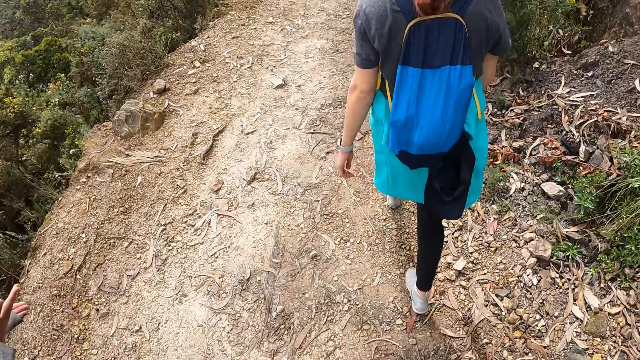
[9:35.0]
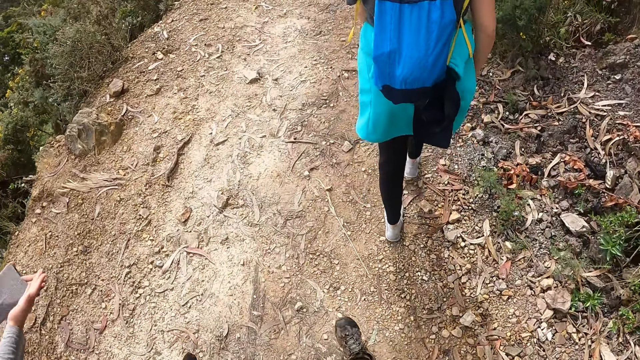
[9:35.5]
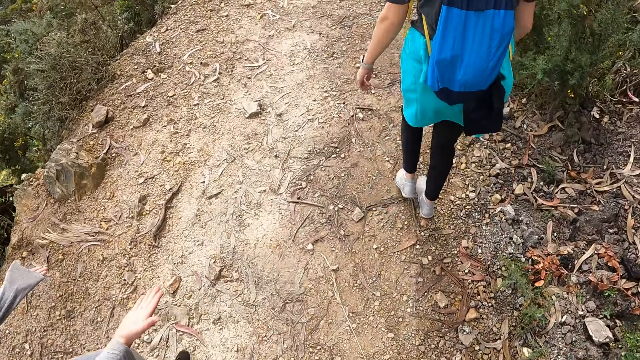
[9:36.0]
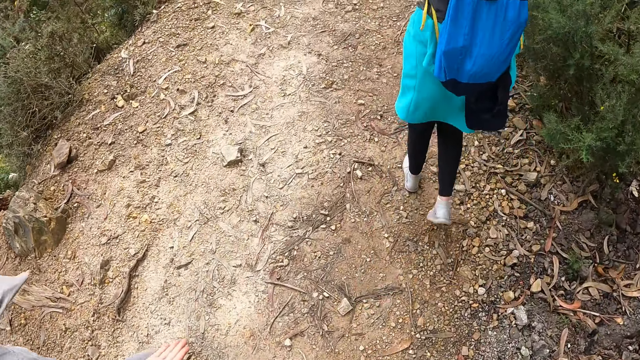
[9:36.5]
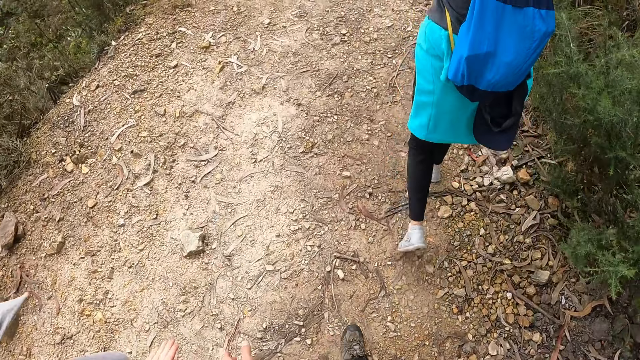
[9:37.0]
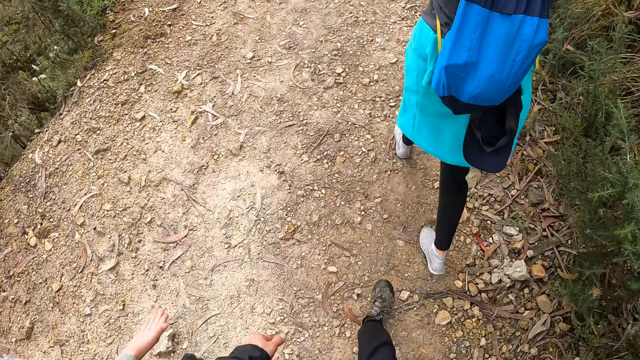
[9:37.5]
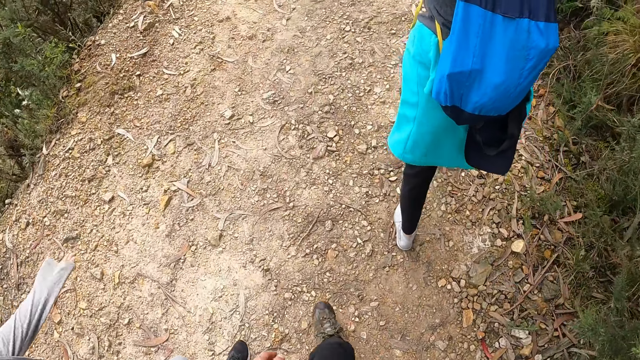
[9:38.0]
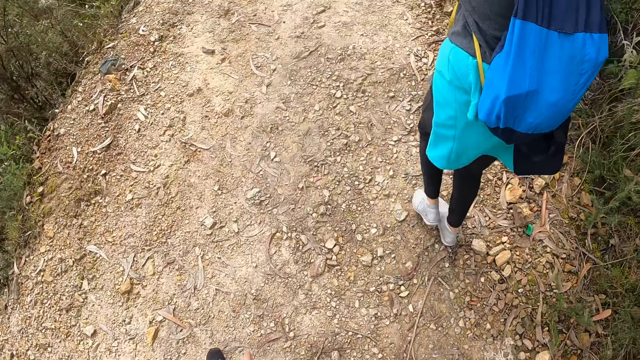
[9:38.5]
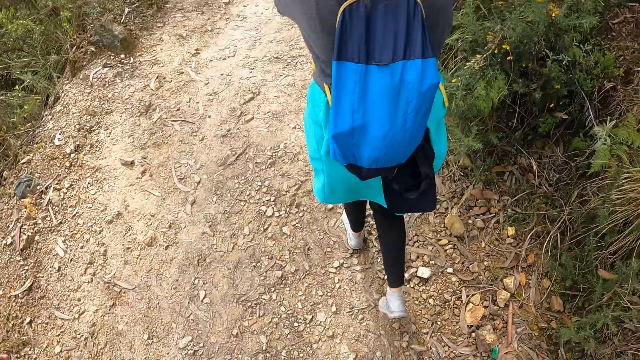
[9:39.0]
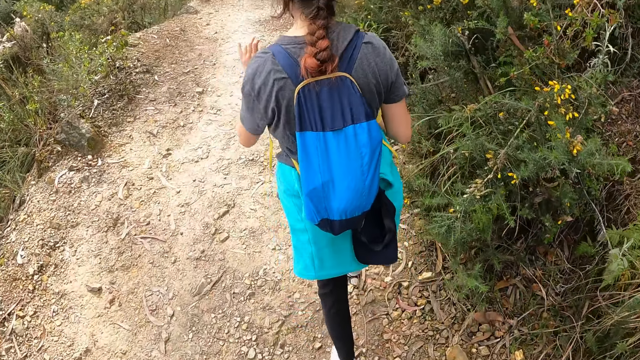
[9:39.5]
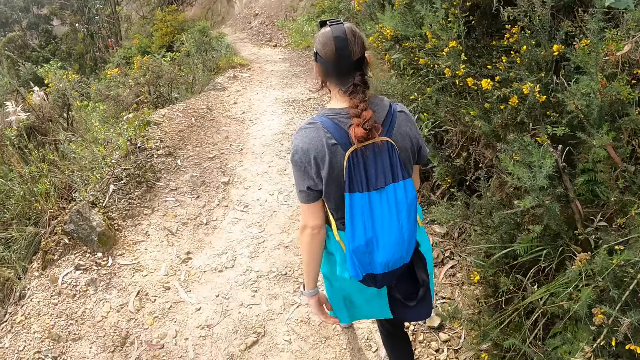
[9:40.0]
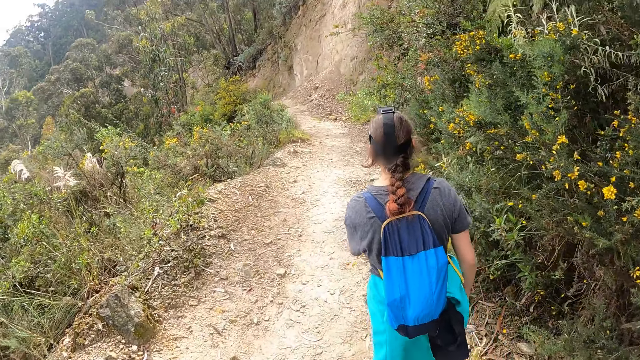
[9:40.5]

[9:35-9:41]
A lady gestures out.

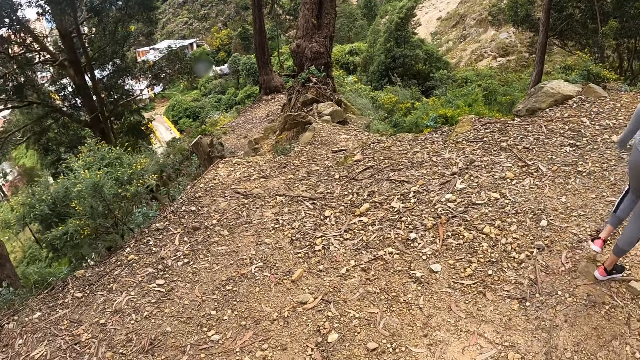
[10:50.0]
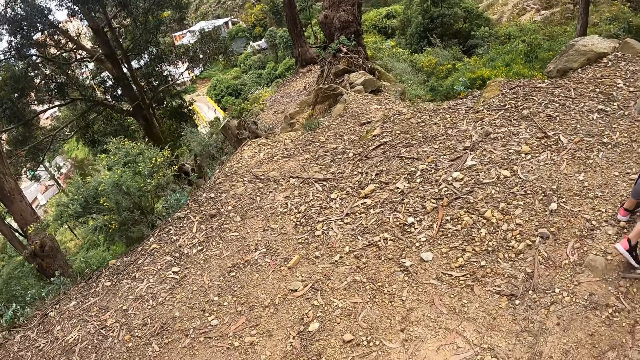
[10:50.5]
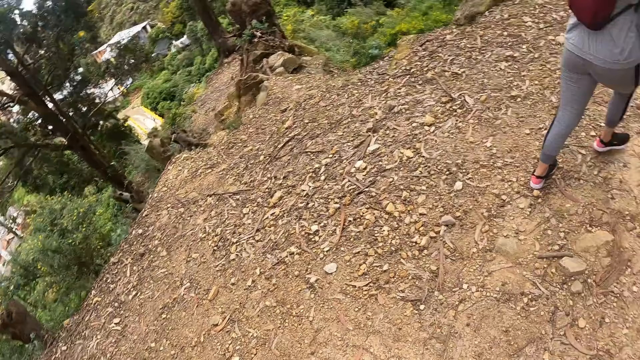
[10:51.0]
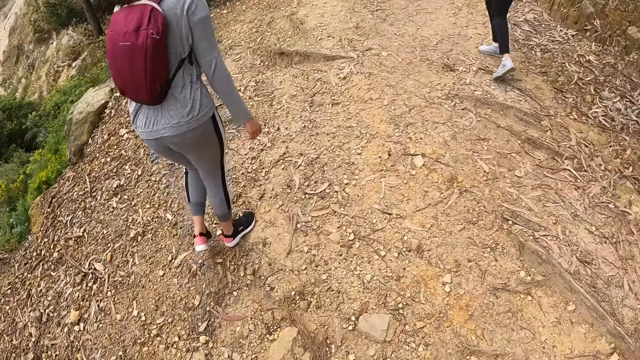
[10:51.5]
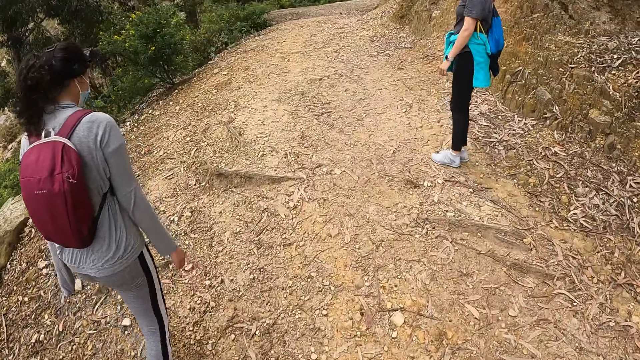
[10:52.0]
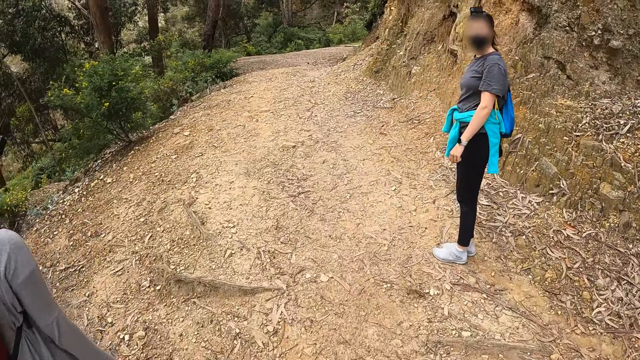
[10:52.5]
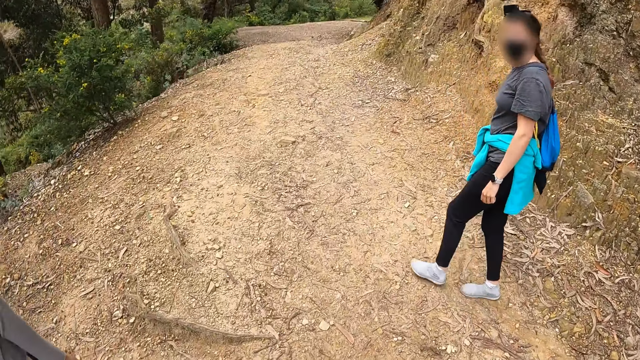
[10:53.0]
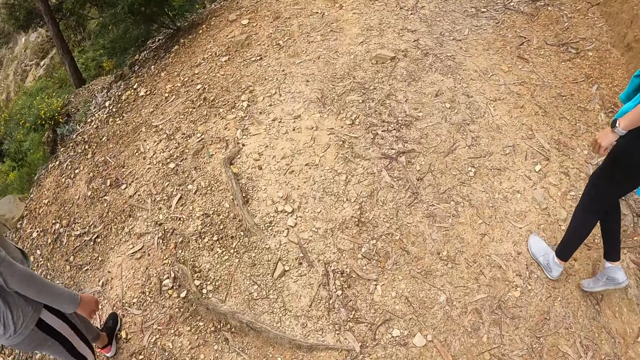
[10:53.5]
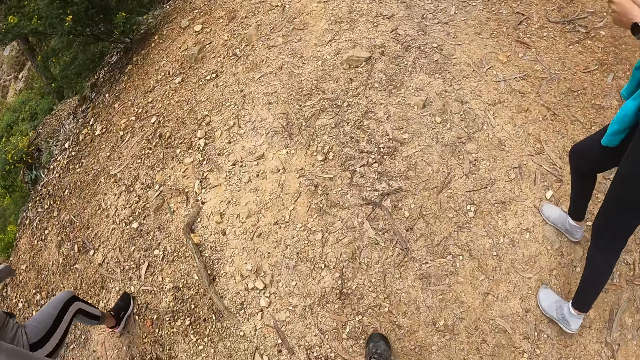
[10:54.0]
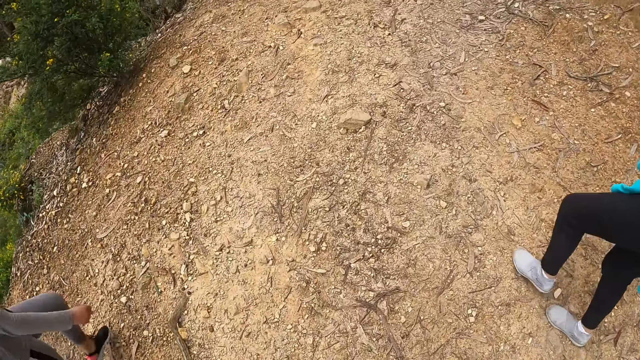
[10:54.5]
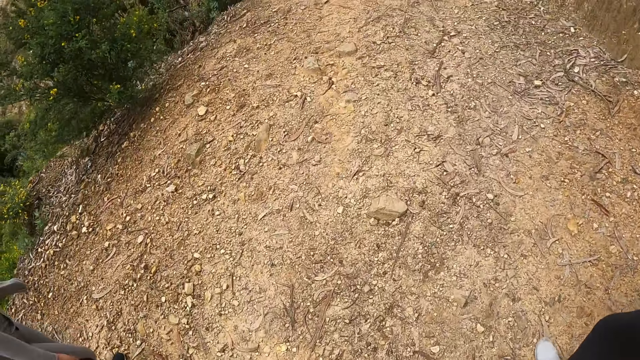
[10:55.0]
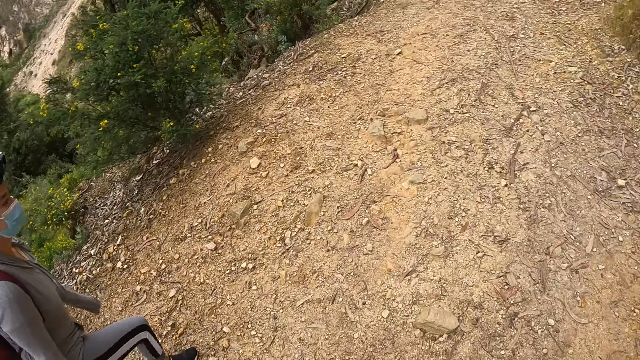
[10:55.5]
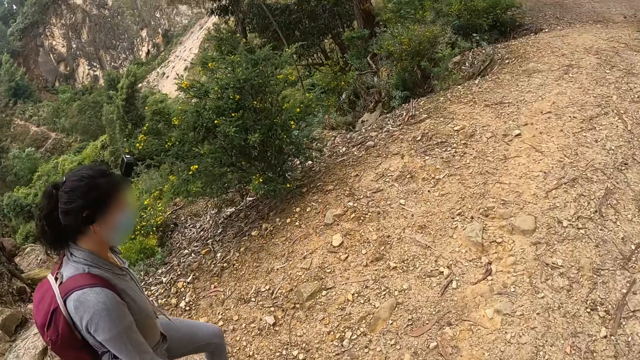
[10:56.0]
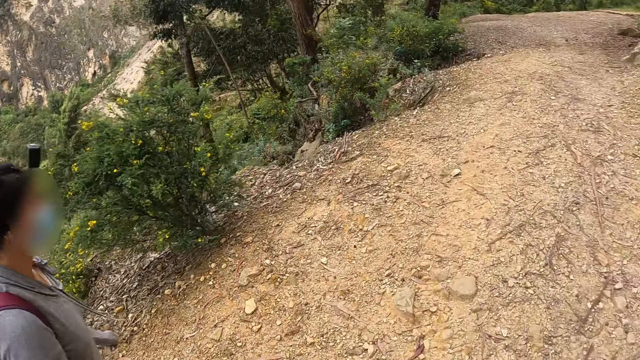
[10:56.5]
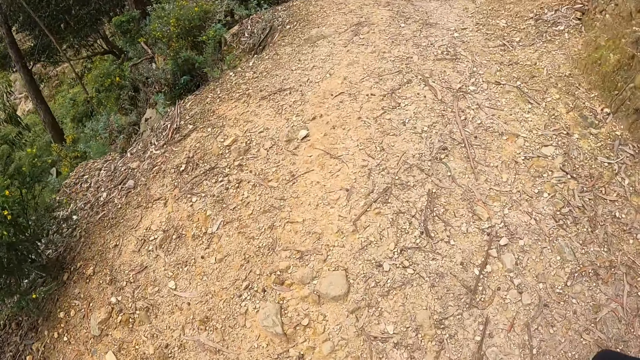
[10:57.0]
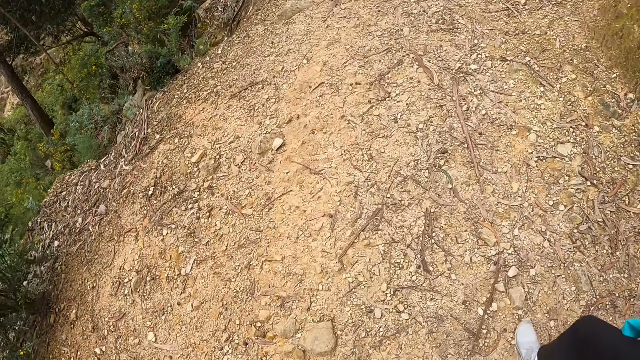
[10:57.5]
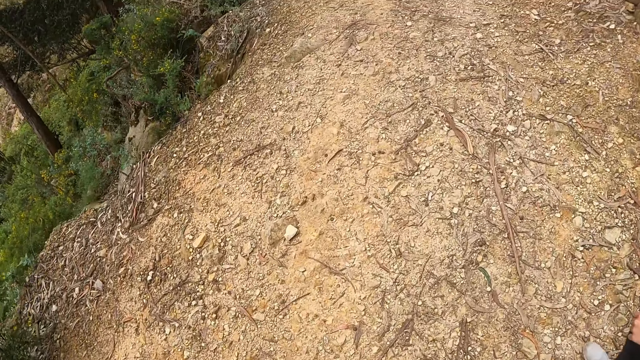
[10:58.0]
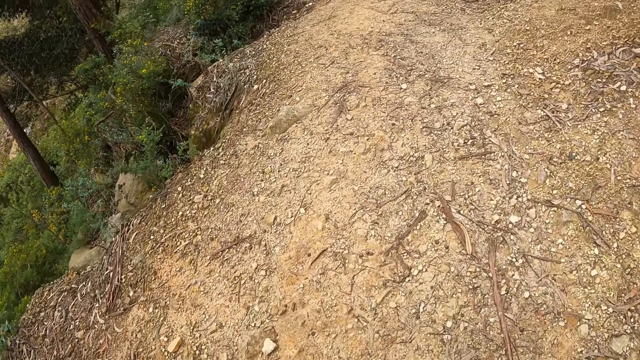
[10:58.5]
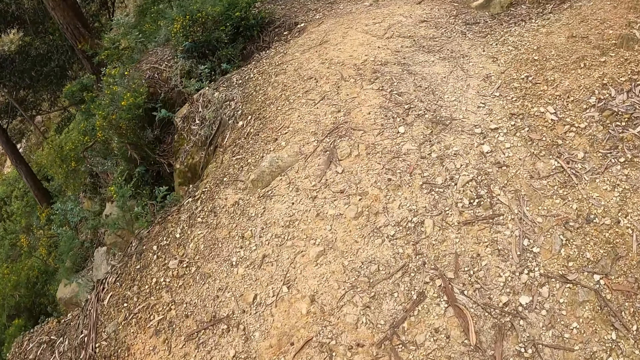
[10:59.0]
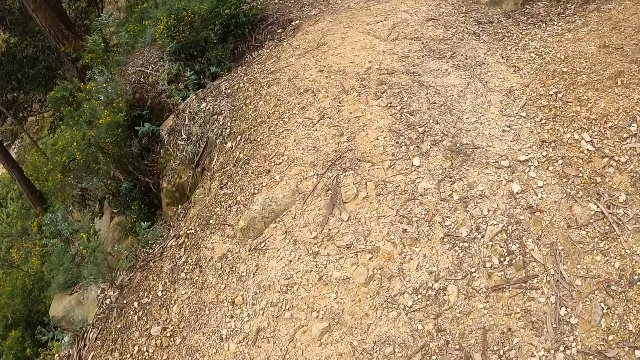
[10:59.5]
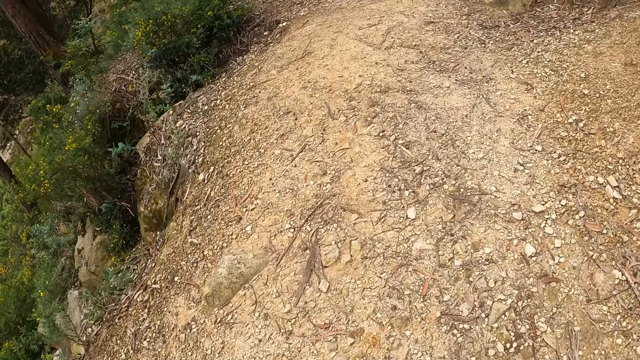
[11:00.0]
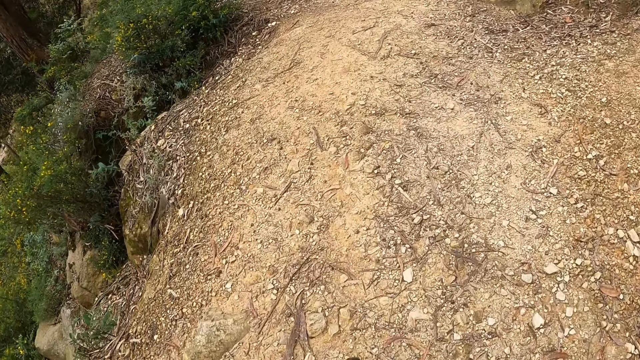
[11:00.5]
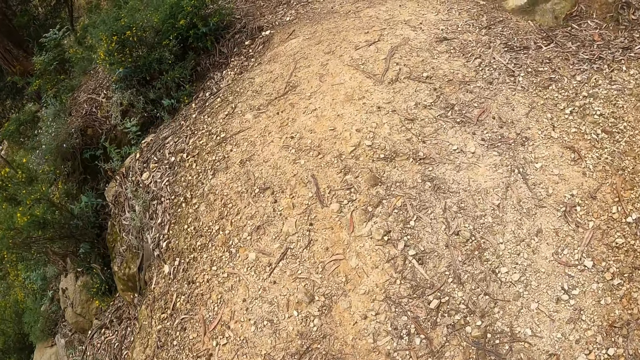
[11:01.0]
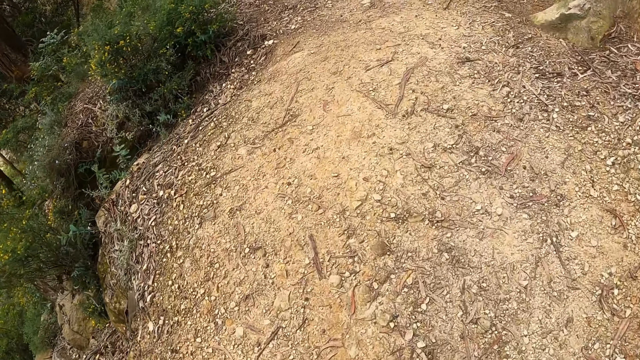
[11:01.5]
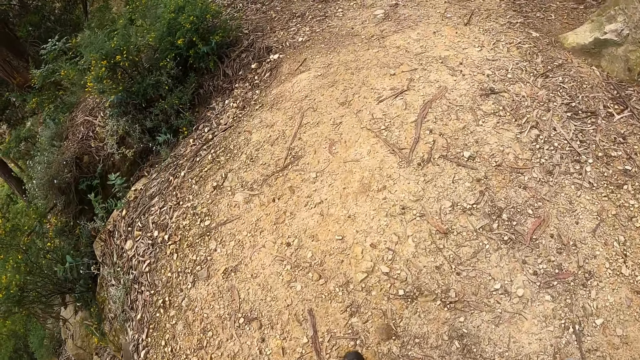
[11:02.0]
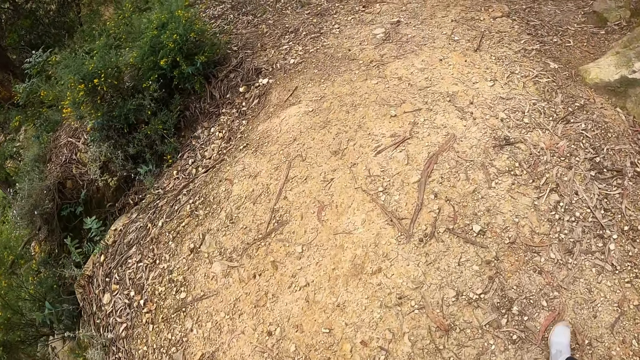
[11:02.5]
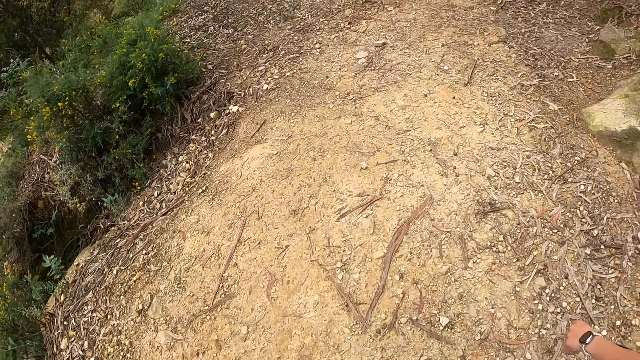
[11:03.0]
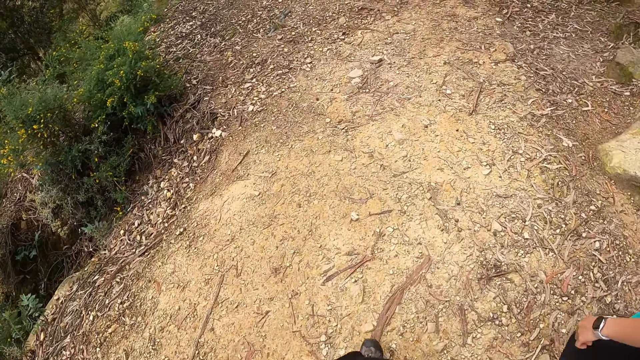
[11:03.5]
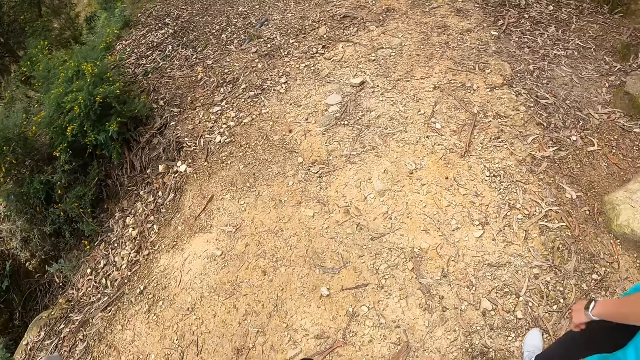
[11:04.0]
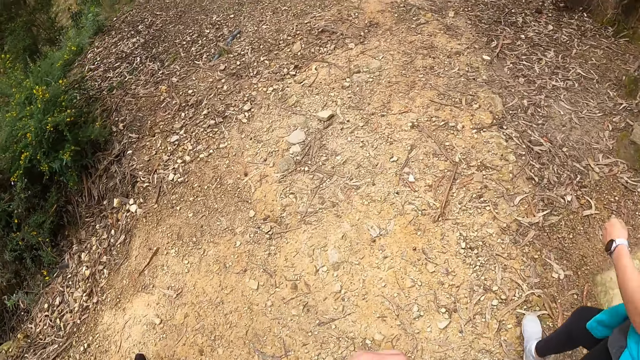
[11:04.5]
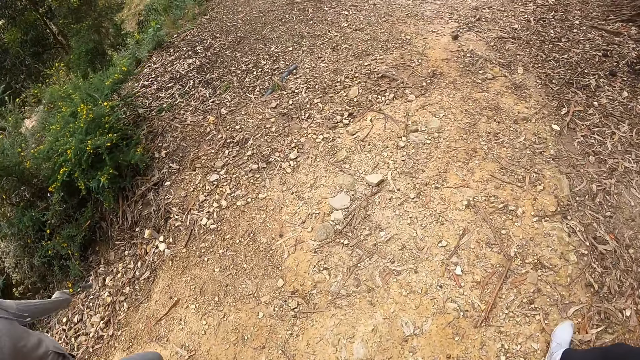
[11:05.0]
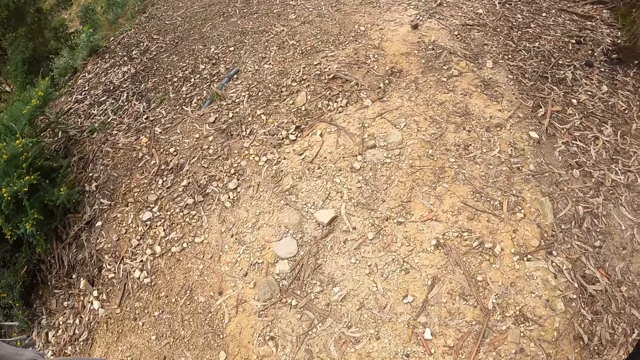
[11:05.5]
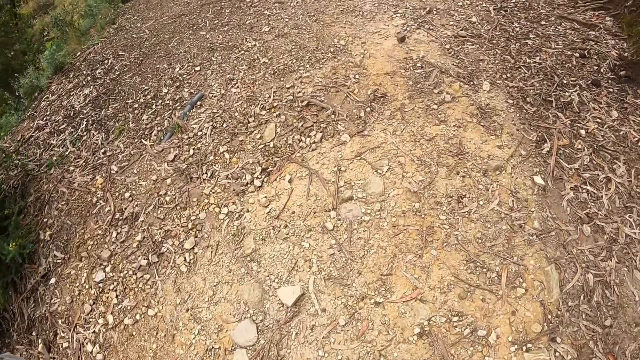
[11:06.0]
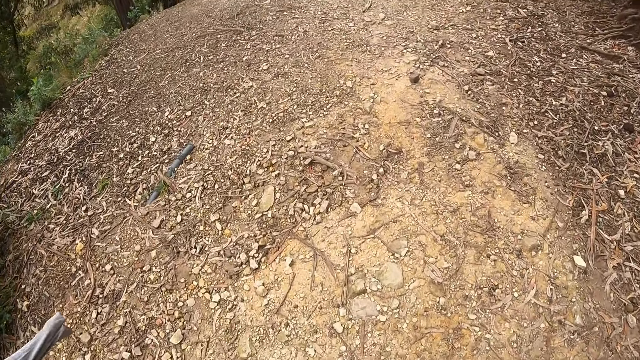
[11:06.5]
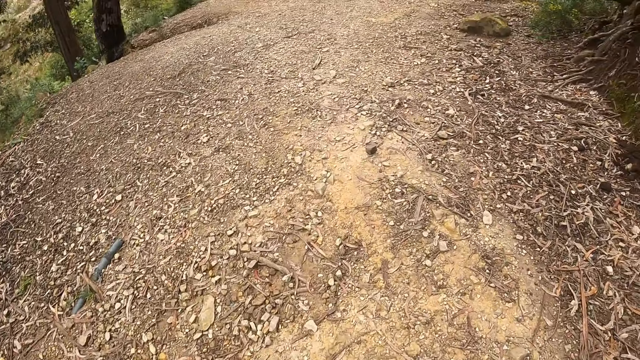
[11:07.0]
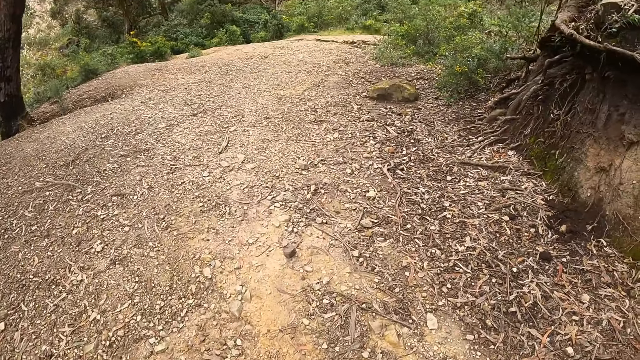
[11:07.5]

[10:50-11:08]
A lady stops to walk, looks at the camera wearer, and walks on the field path. The camera wearer touches her face with her left hand.
